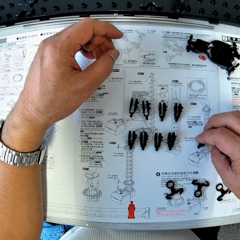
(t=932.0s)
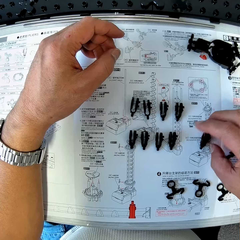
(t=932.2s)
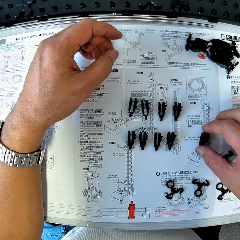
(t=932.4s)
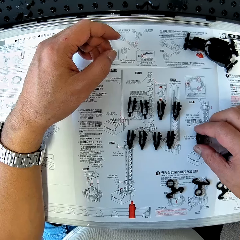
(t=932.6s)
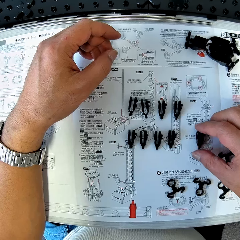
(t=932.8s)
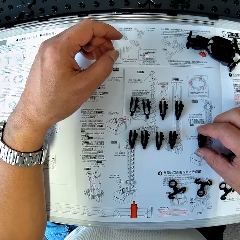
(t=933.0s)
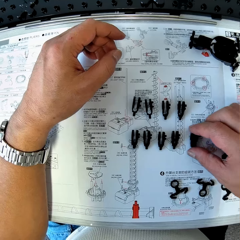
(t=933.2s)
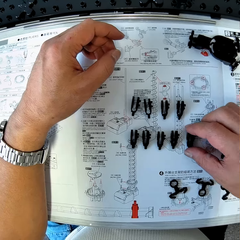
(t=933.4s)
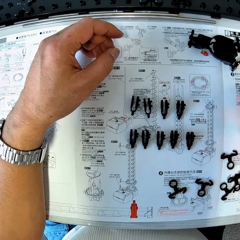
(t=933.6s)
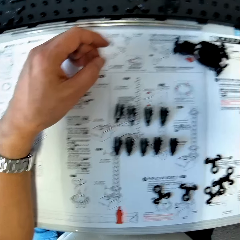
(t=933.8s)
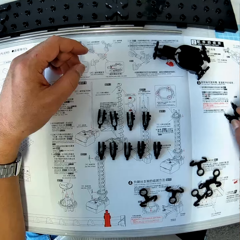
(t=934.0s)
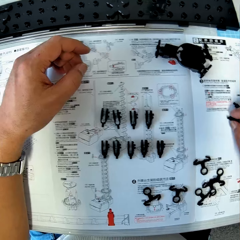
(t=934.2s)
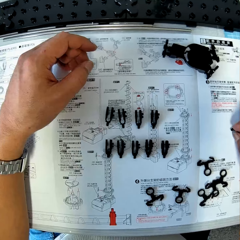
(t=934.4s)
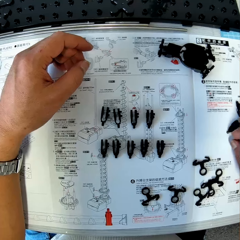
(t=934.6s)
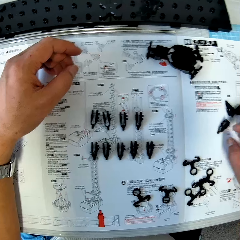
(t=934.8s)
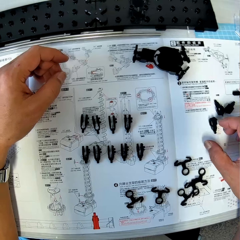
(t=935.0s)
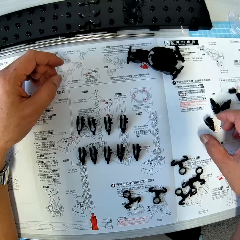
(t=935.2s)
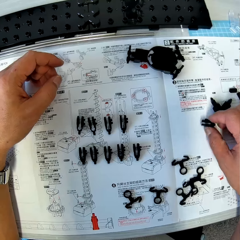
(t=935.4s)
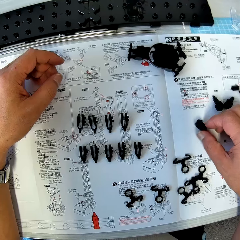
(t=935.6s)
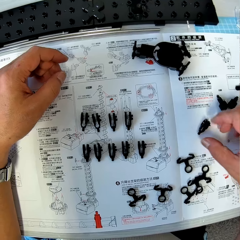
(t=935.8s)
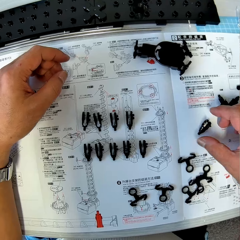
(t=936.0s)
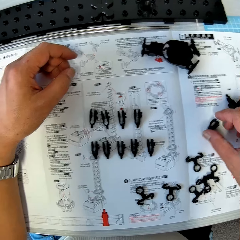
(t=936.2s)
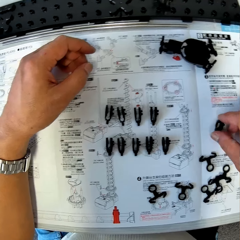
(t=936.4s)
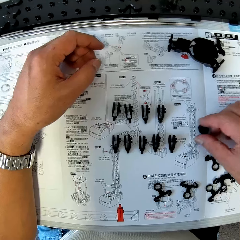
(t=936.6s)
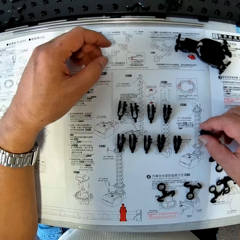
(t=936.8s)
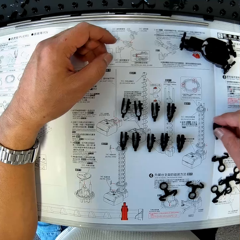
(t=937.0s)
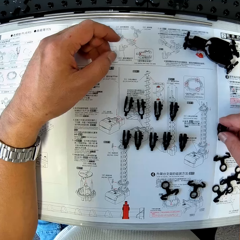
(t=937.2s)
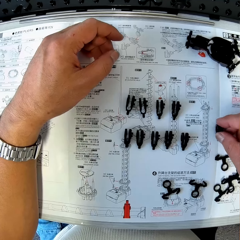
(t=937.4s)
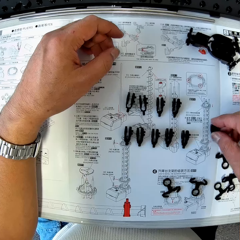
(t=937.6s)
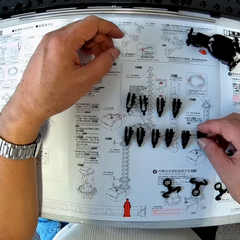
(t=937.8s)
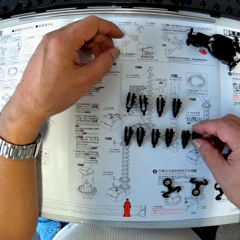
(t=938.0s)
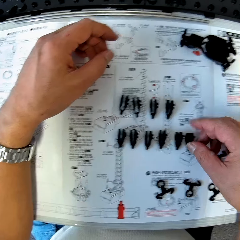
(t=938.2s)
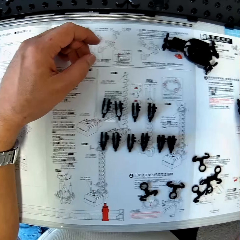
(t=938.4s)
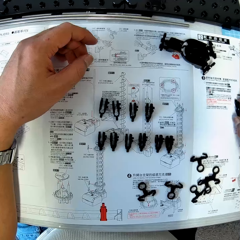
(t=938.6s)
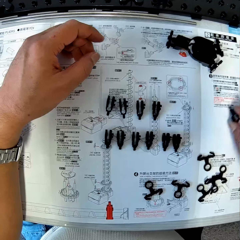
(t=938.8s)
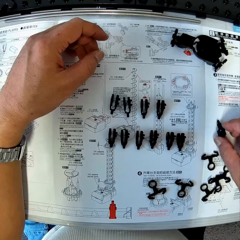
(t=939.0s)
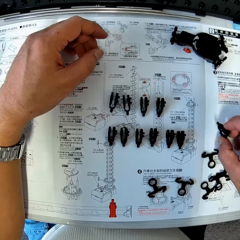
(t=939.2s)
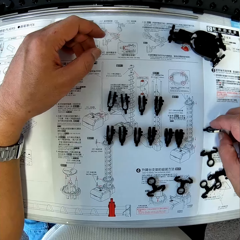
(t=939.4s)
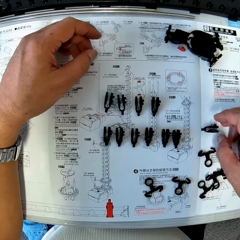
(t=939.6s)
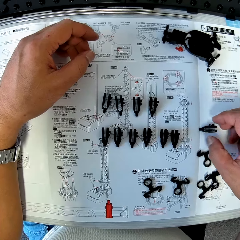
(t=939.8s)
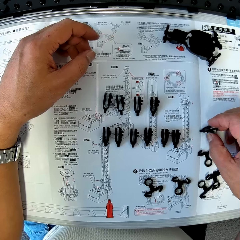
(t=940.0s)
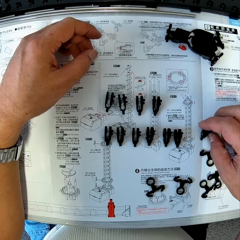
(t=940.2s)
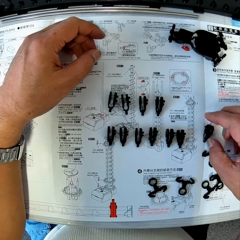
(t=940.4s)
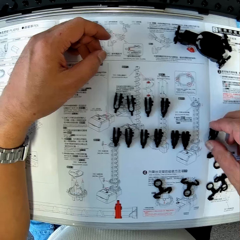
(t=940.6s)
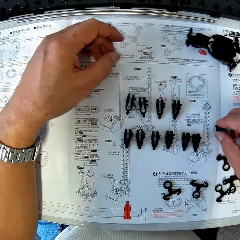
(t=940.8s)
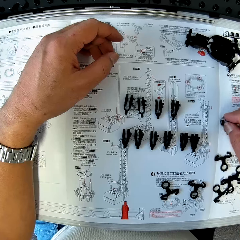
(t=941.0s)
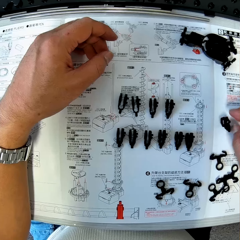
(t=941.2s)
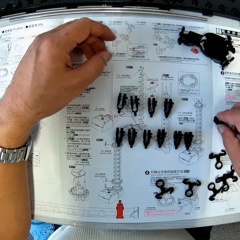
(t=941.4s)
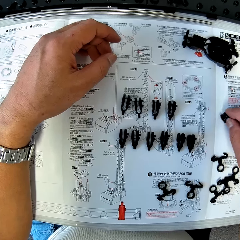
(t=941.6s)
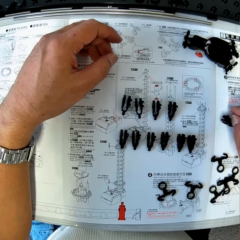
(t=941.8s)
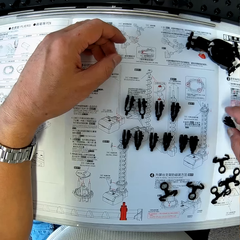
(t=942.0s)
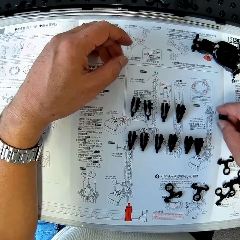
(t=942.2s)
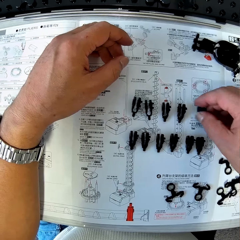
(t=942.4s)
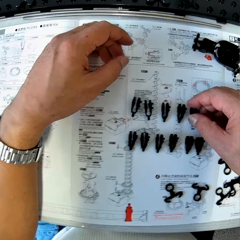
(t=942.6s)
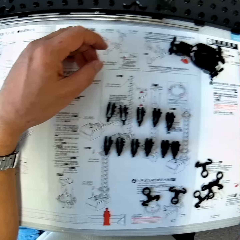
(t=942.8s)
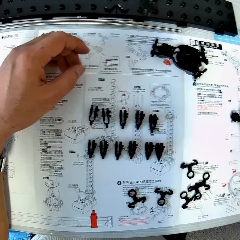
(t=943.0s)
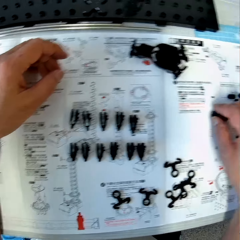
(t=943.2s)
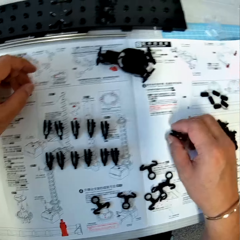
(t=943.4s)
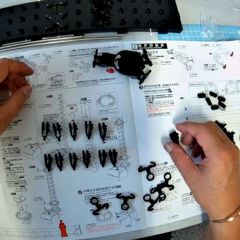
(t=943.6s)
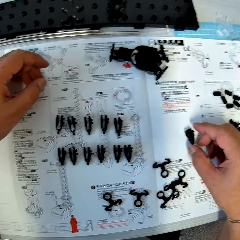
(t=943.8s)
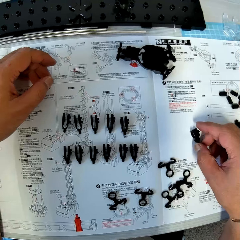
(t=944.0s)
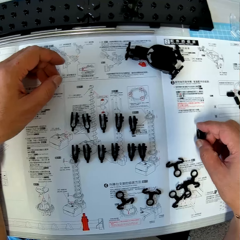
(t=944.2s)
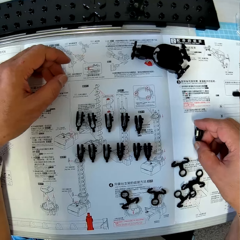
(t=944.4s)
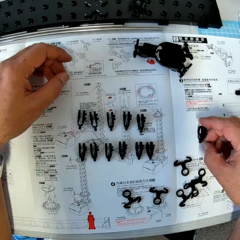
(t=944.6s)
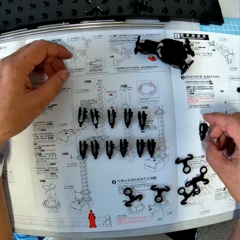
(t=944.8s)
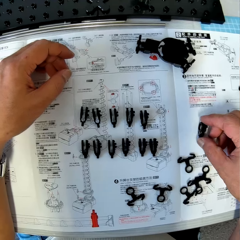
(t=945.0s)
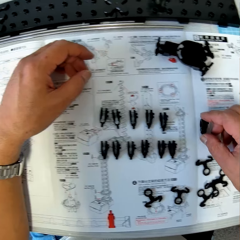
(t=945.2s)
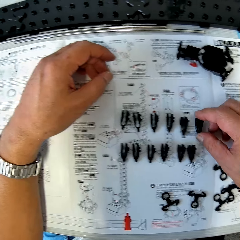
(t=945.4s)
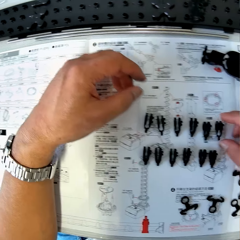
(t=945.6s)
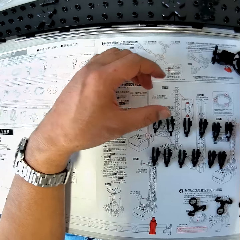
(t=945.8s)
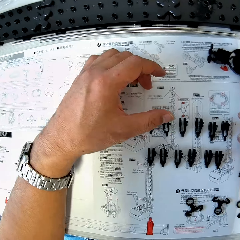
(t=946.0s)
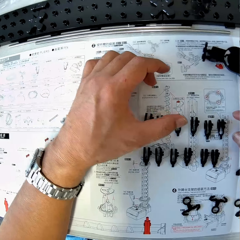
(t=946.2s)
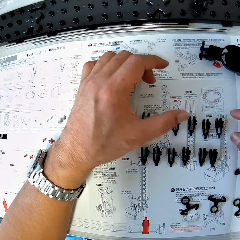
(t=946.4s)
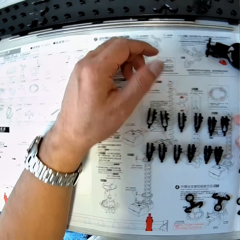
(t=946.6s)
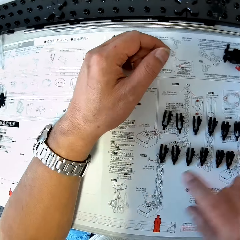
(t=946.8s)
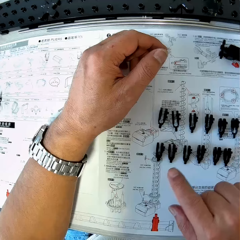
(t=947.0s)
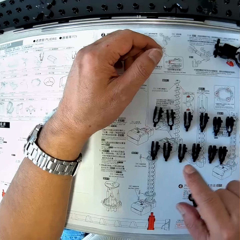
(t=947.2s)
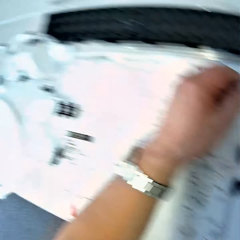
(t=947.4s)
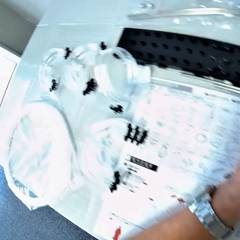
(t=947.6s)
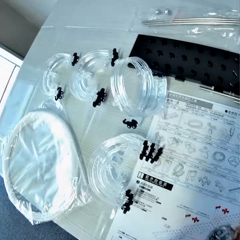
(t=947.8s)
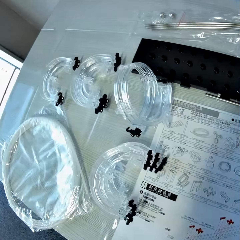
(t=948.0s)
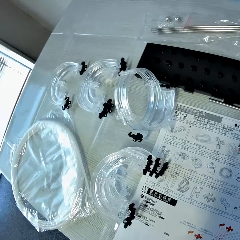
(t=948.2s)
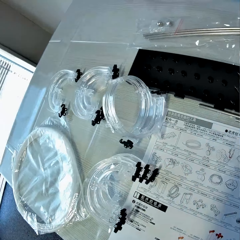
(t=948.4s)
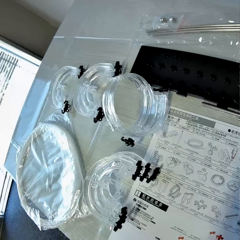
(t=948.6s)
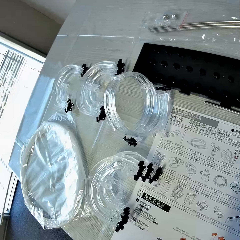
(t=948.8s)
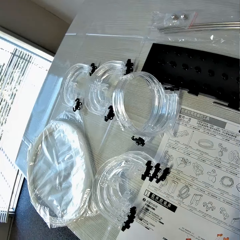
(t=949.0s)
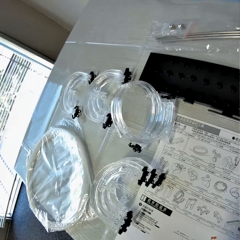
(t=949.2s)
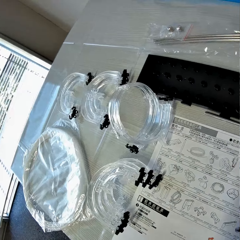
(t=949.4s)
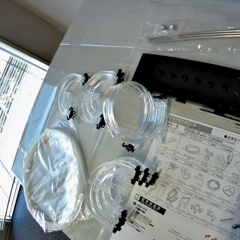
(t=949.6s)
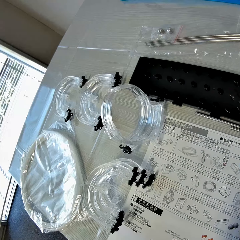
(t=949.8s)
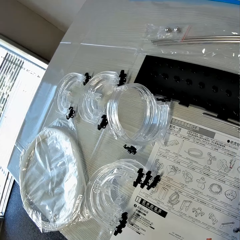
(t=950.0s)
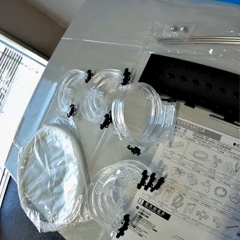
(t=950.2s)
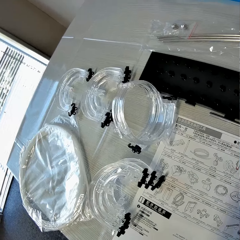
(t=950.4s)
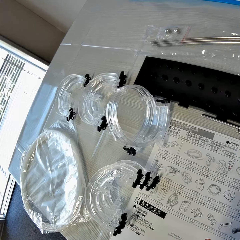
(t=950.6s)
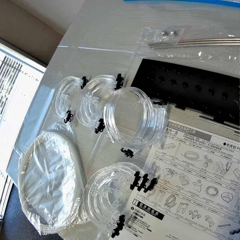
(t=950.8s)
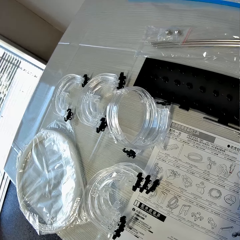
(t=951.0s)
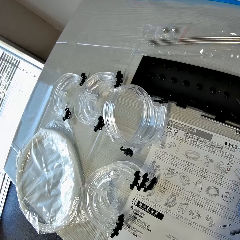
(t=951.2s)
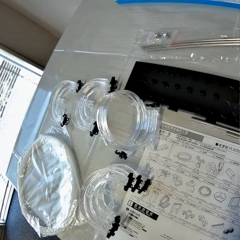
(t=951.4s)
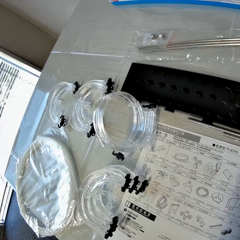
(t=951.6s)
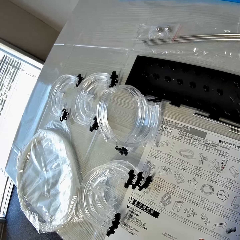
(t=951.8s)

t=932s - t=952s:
The camera wearer arranges pieces of arm holder on the table with his right hand. He picks up the arm holder. He arranges the arm holders. He picks up the arm holder. He arranges the arm holders. He picks up the arm holder. He arranges the arm holders. He counts the arm holders on the table. He looks at the drawings on the paper.

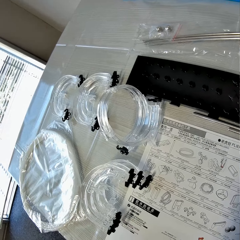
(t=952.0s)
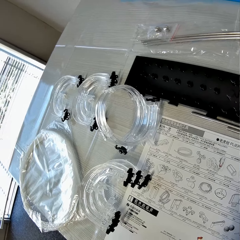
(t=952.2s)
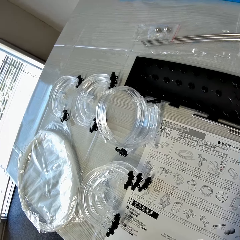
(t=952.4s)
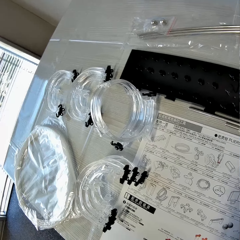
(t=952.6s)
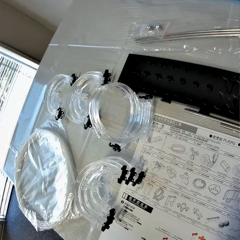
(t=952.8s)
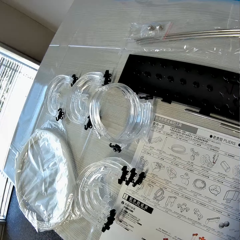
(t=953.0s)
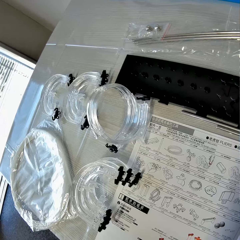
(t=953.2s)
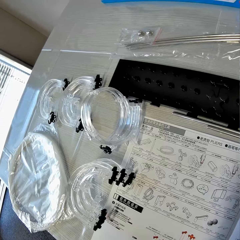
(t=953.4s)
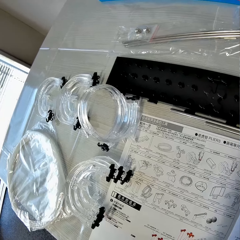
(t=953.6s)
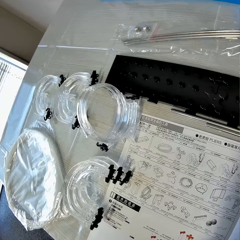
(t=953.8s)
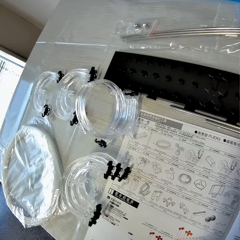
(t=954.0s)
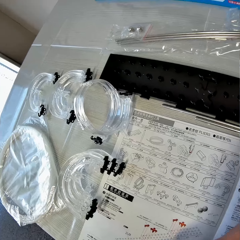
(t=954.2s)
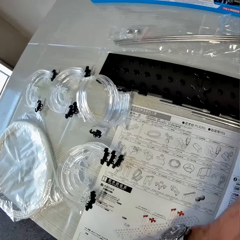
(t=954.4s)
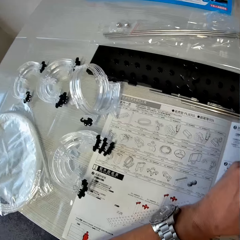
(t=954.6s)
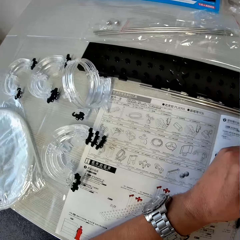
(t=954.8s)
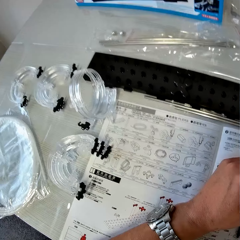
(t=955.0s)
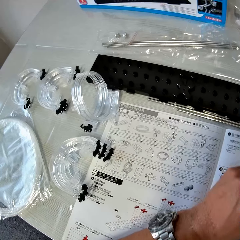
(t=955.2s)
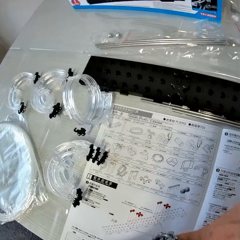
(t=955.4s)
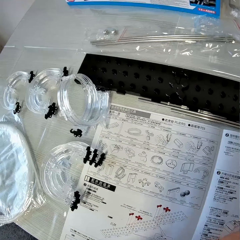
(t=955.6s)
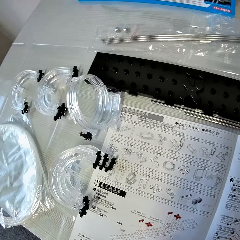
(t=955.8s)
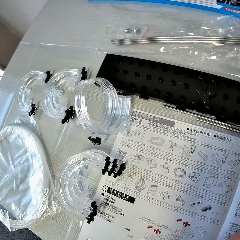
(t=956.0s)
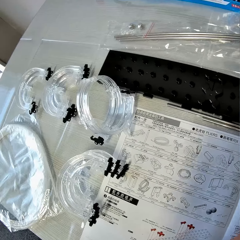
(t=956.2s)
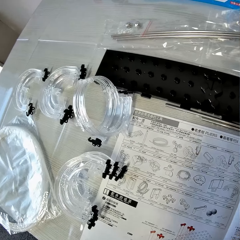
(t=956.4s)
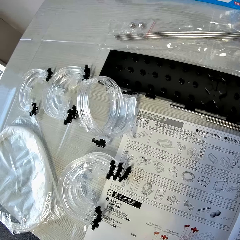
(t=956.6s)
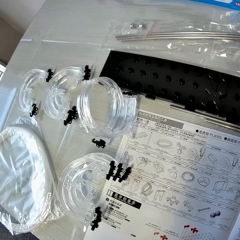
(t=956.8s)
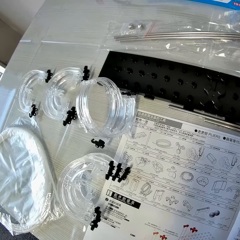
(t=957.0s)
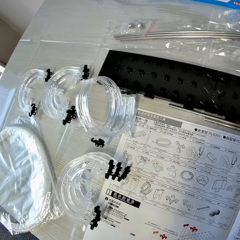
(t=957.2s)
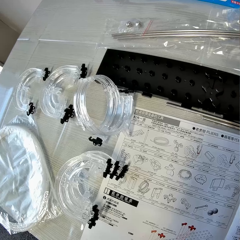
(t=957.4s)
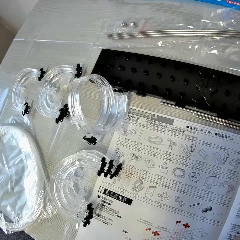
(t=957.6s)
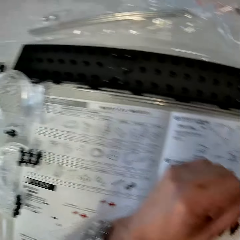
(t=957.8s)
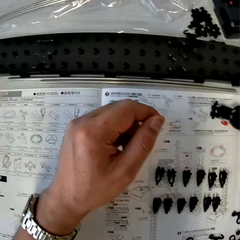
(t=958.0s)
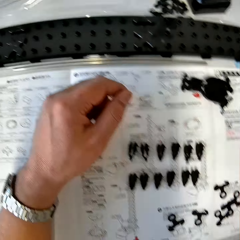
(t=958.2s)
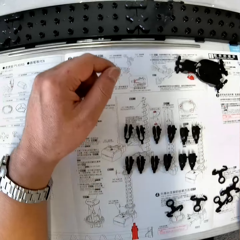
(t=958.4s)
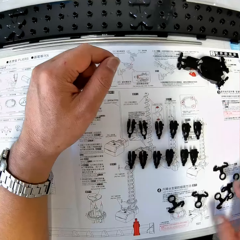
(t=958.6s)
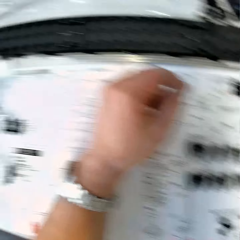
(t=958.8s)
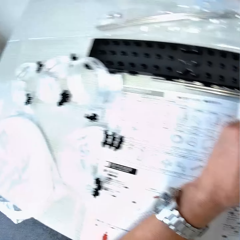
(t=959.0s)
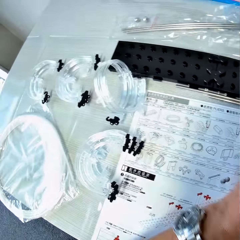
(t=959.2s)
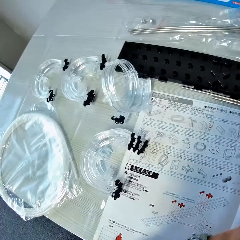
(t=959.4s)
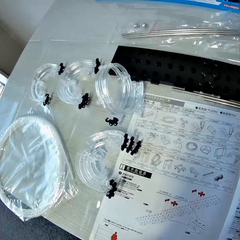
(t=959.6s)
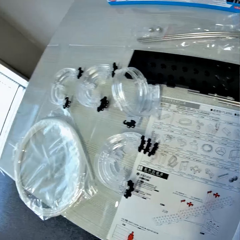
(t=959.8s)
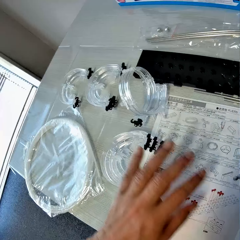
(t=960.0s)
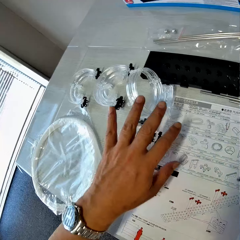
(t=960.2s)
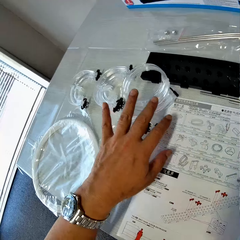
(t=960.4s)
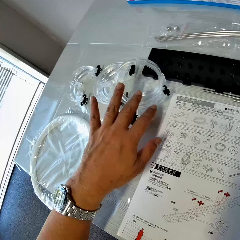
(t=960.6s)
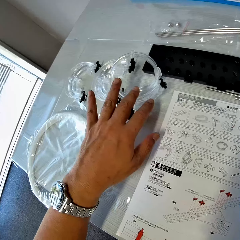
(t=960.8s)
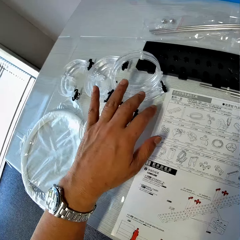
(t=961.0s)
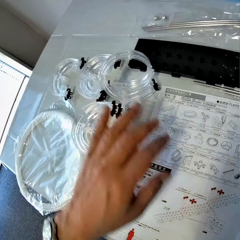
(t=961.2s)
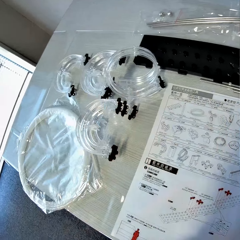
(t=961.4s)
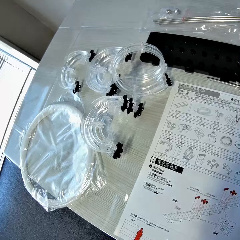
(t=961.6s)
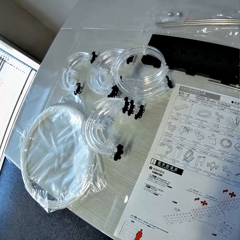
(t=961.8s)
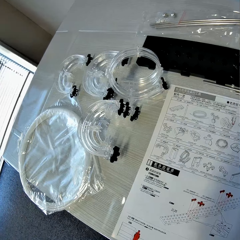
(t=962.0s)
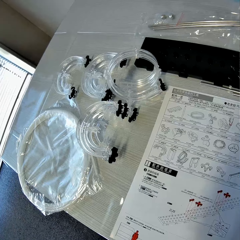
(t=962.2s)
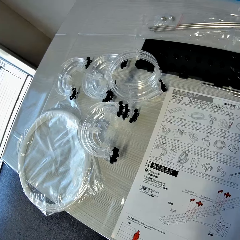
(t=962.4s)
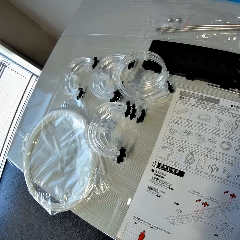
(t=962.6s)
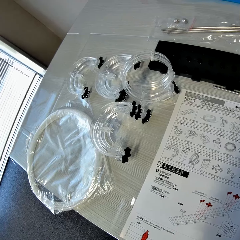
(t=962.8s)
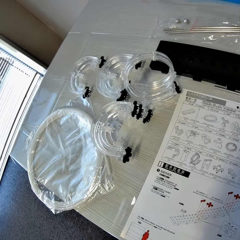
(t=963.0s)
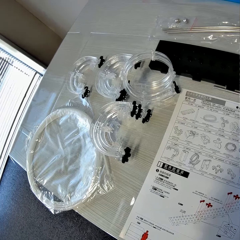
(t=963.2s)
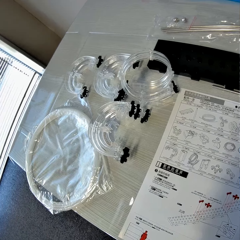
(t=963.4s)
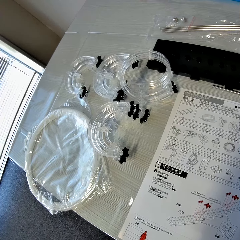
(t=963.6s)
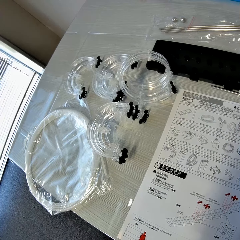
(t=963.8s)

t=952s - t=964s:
The camera wearer looks at the arm holders. He looks at the drawings on the paper. He places his right hand over the pieces of arm on the table. He pushes some corner and loop parts sideways to the left on the table. He looks at the drawings on the paper.
